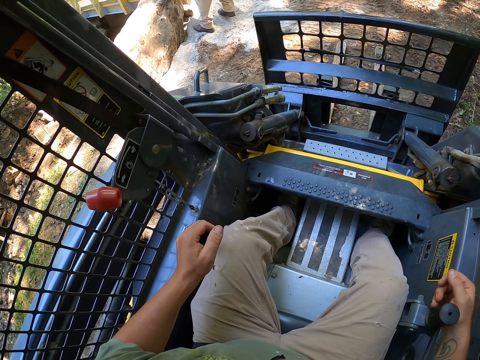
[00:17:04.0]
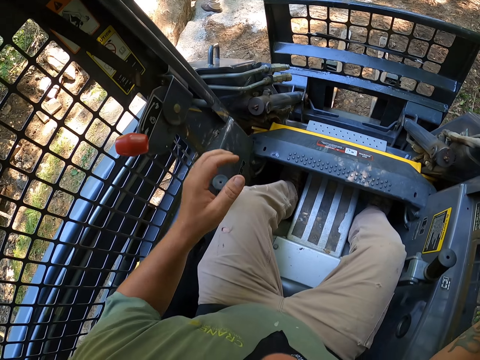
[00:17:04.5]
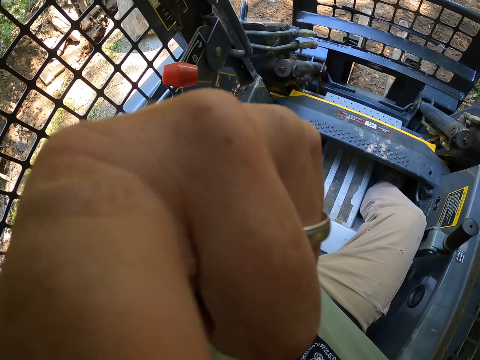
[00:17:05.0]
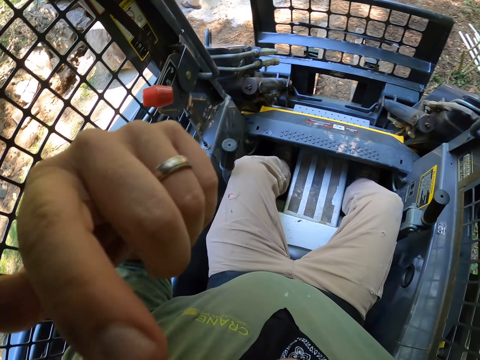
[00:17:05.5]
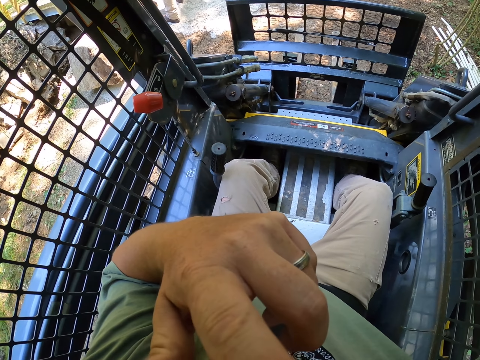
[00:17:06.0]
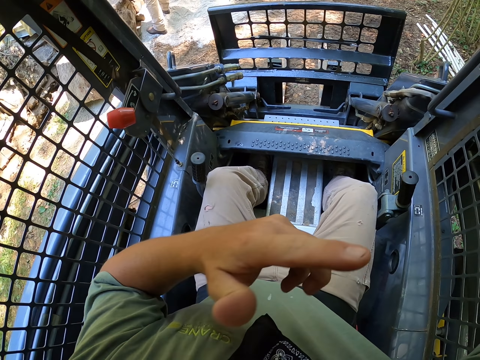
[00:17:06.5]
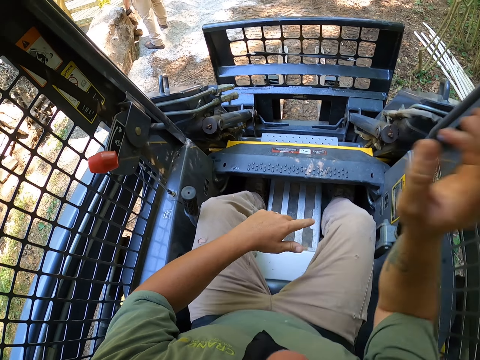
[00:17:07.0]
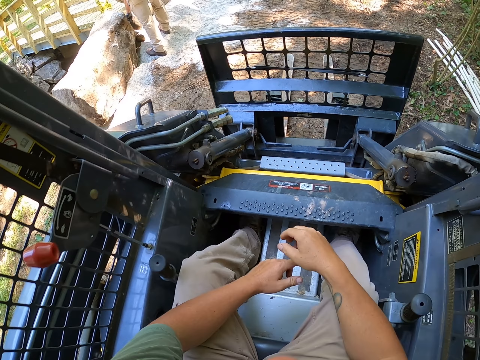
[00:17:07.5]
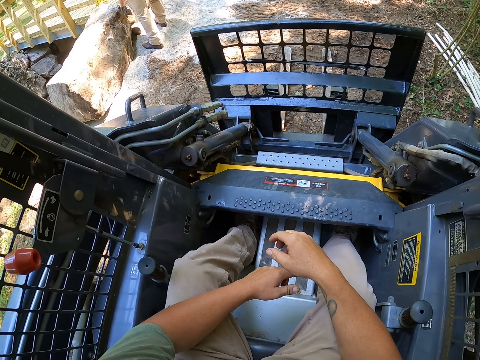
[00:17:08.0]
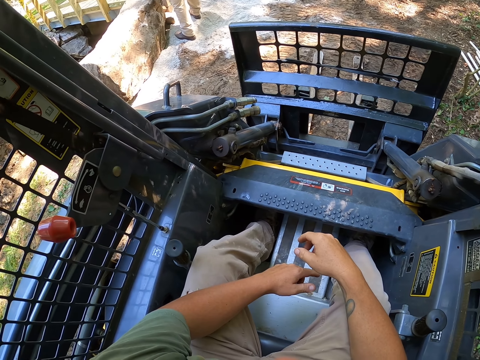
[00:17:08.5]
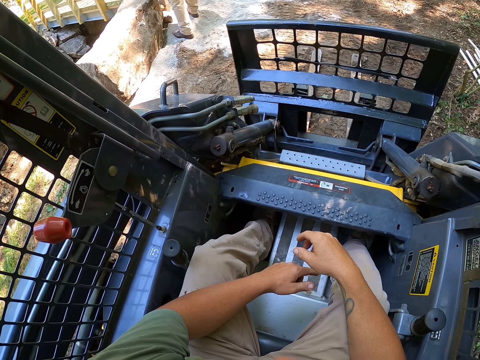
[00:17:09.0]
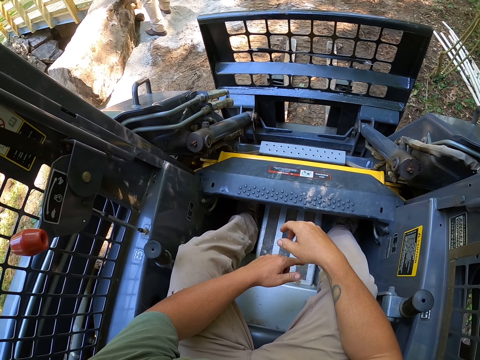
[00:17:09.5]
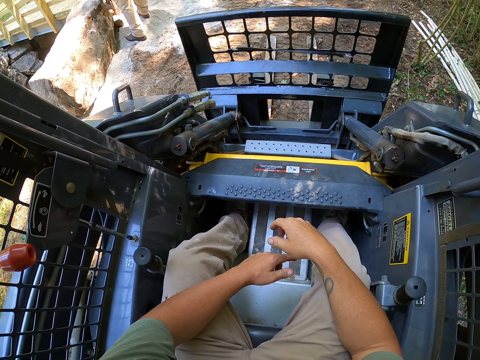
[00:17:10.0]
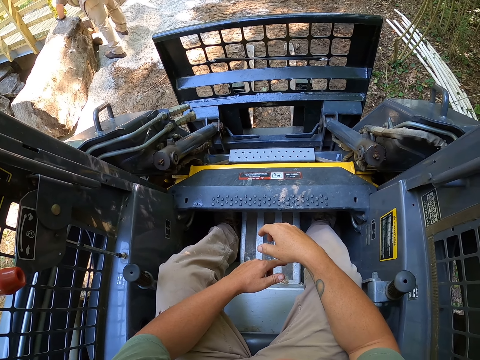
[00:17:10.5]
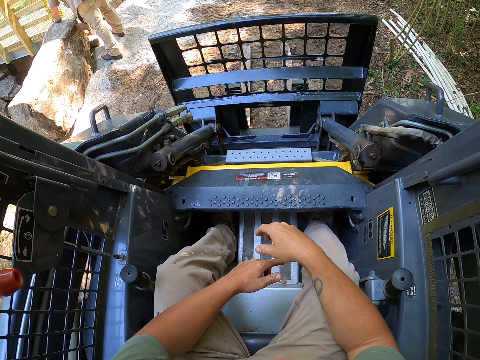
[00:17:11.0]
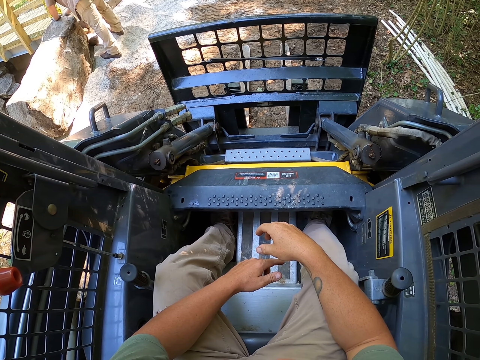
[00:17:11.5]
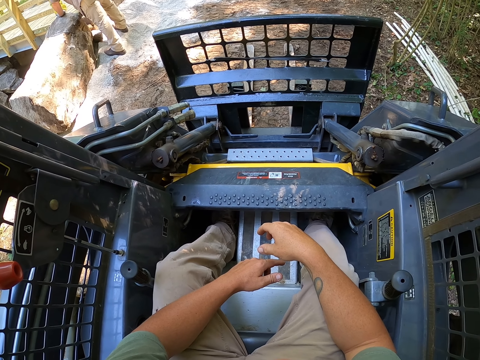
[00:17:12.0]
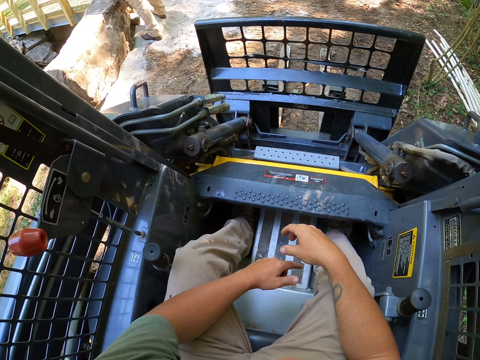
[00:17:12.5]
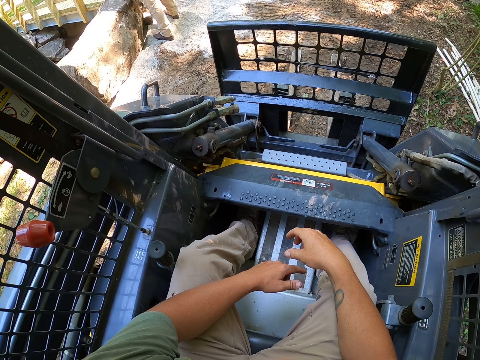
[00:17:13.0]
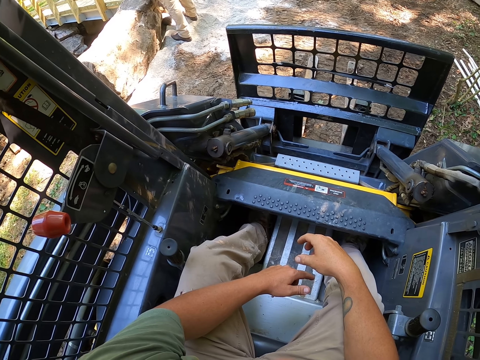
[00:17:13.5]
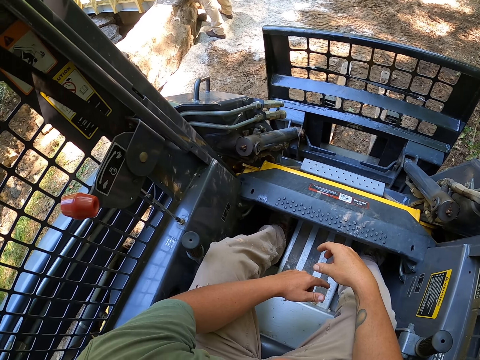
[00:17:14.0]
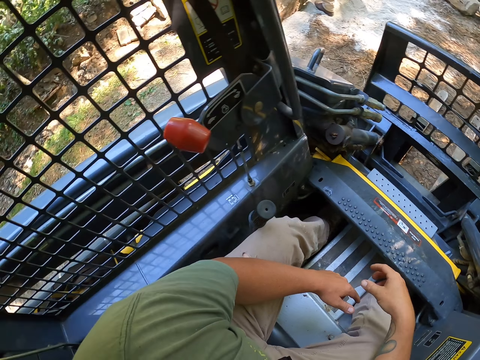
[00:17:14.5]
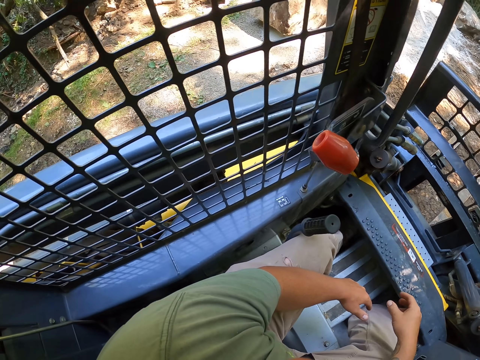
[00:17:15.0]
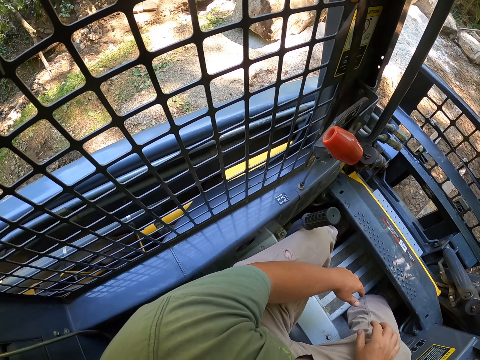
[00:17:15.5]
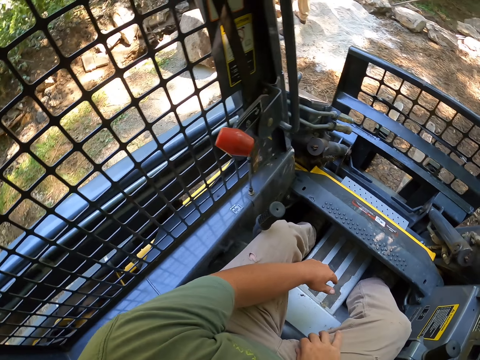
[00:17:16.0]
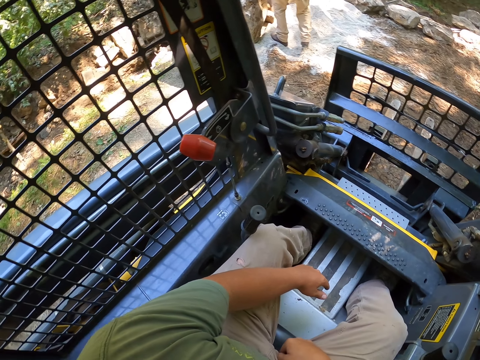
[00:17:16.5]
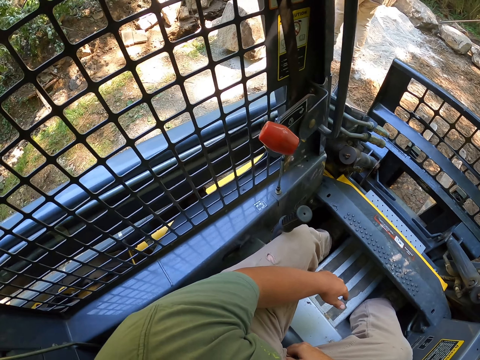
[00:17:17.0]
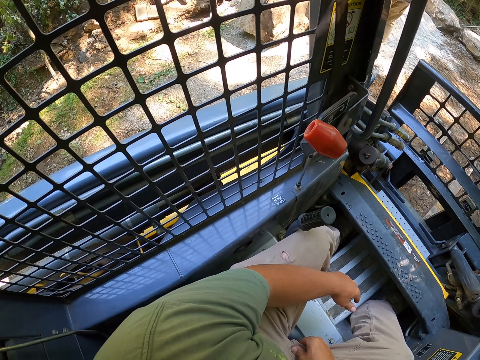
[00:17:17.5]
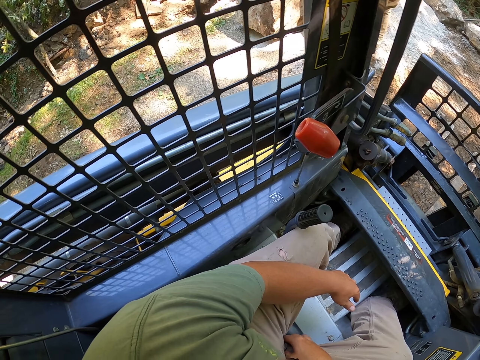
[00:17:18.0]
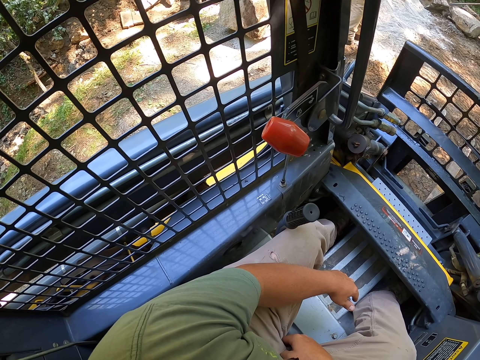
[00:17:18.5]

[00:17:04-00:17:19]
The camera wearer touches the face. He does something with the hand. He looks around. A male does something. The camera wearer looks around the area. He moves his hand.

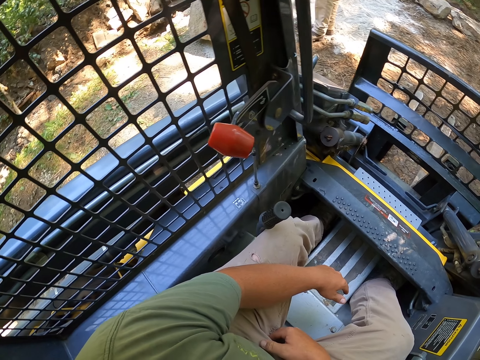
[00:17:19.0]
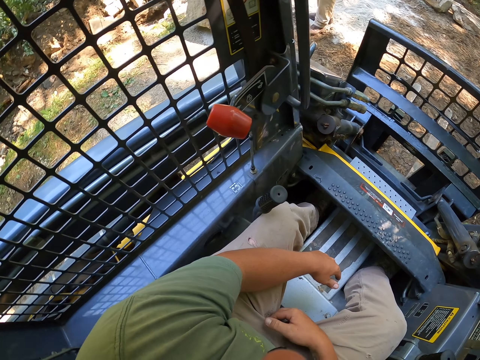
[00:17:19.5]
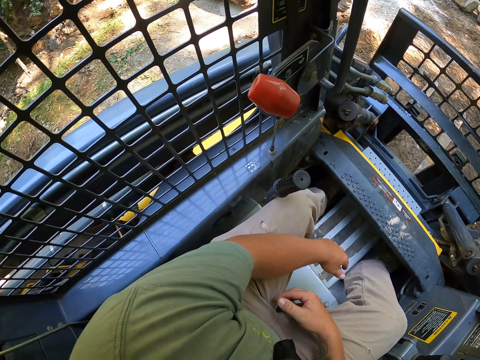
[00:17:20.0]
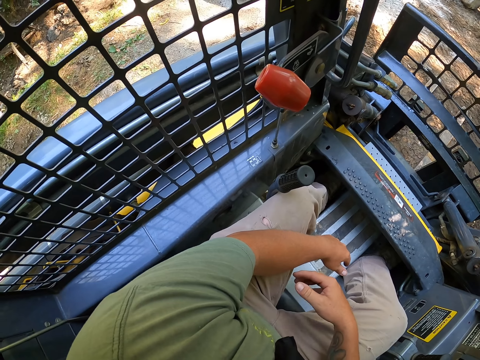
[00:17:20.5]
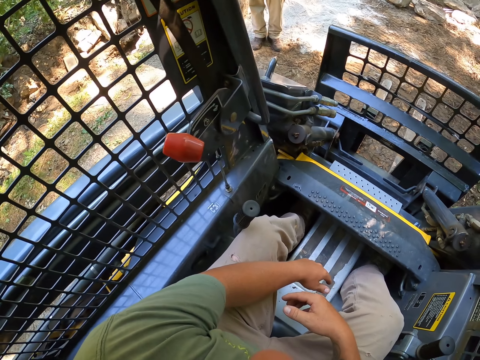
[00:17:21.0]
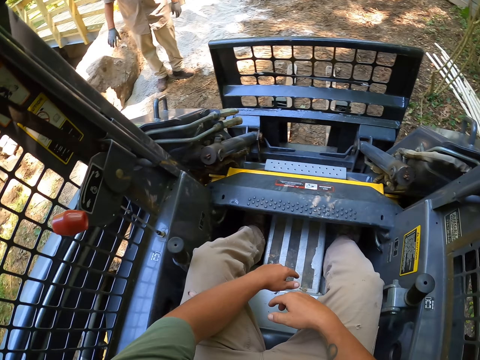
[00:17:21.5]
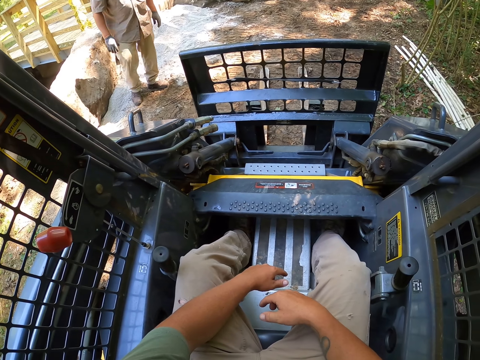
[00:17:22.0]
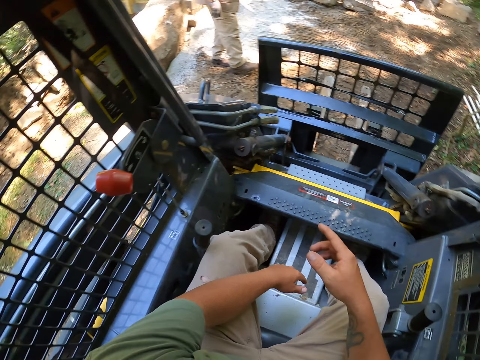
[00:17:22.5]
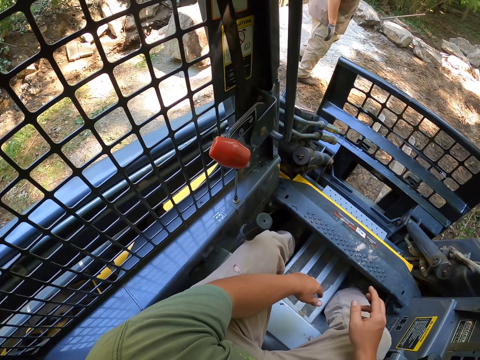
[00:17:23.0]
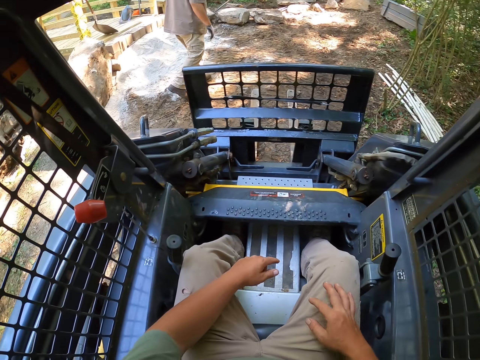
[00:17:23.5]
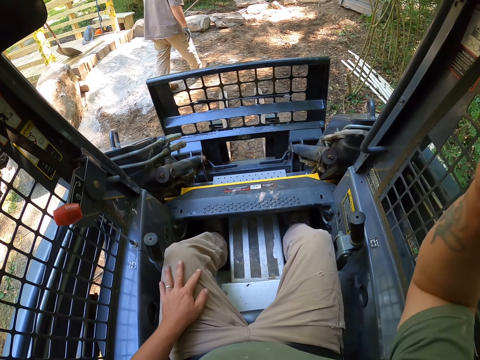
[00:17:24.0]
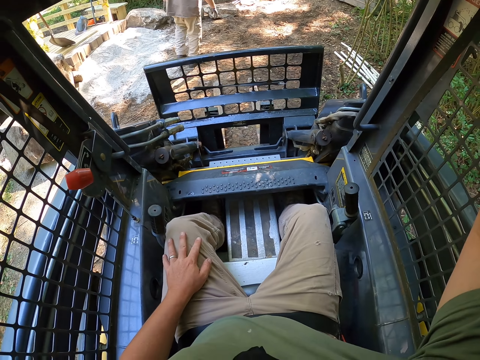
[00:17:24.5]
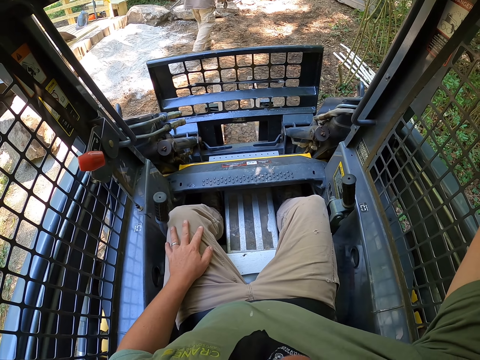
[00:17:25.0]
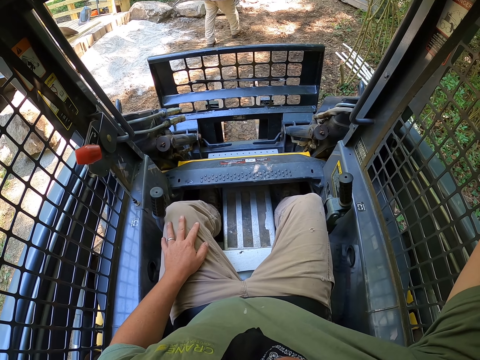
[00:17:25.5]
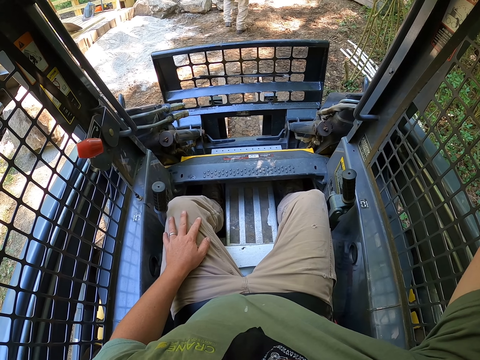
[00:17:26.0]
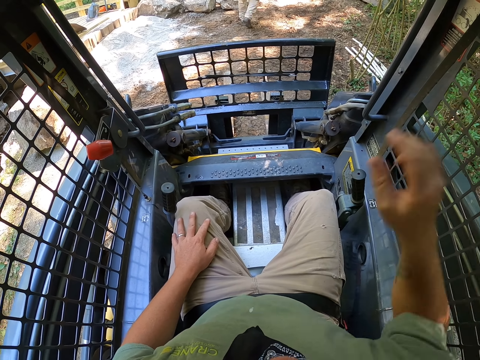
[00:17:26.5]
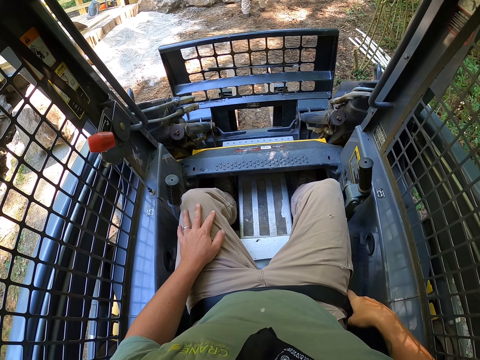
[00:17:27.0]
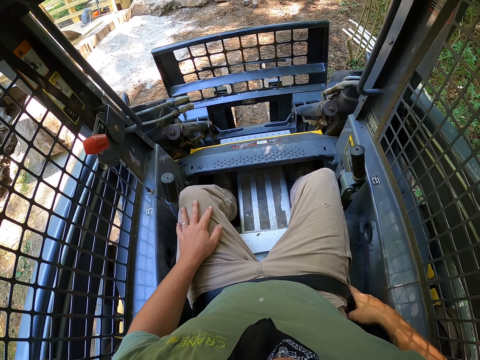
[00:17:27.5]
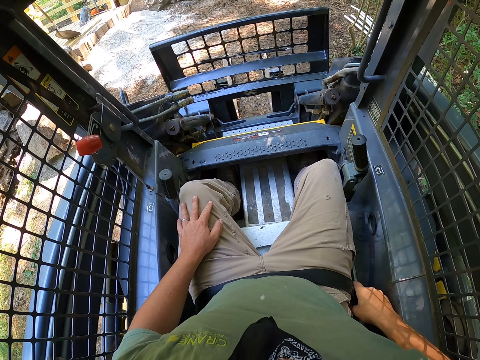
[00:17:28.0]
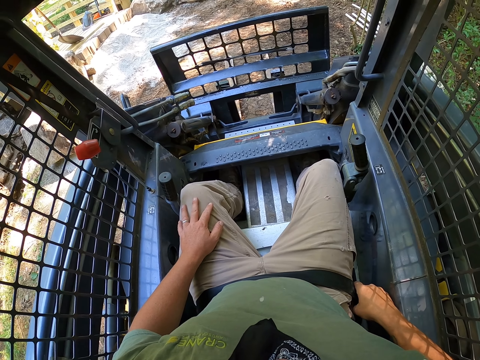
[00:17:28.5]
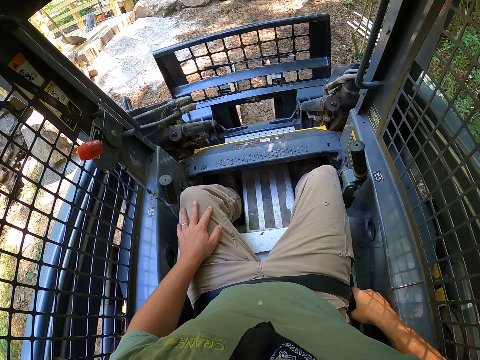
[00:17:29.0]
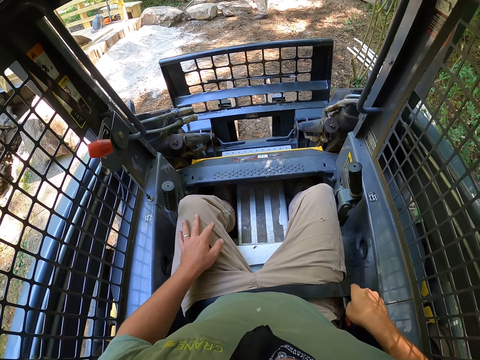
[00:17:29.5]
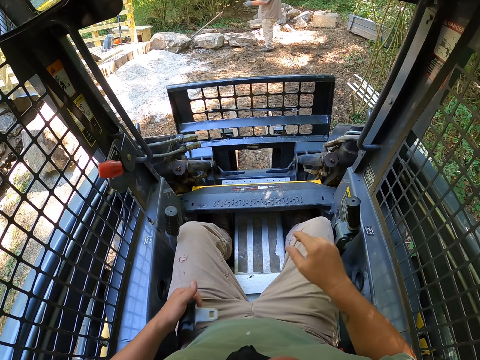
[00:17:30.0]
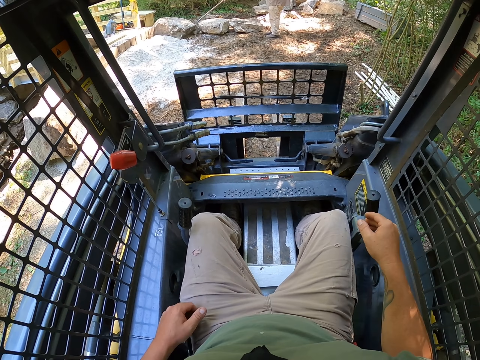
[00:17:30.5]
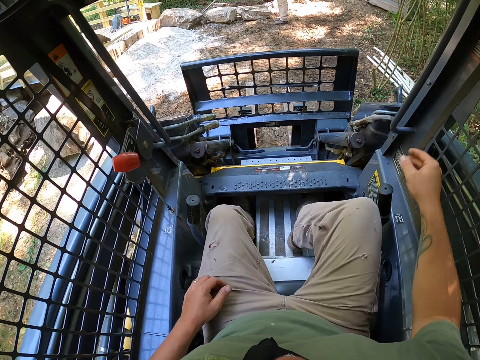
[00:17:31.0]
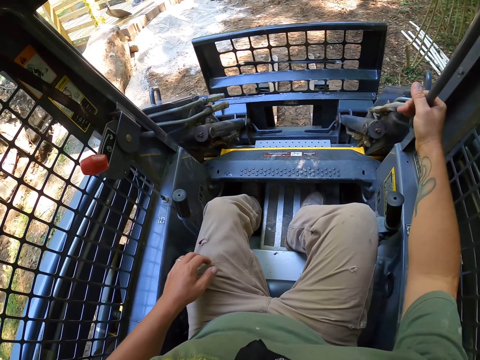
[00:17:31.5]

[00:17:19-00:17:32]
The camera wearer looks around the area. A male walks around the area. The camera wearer does something with the hand. They remove the seat belt and place the belt on the other hand.
